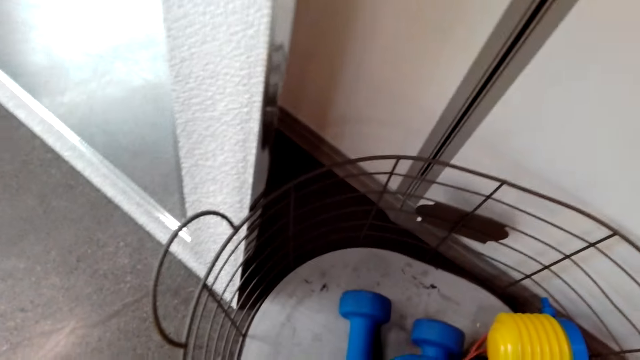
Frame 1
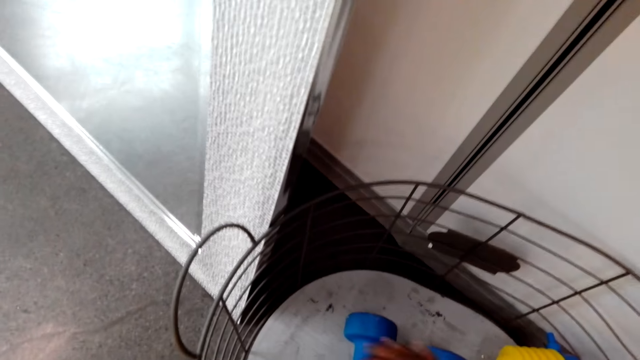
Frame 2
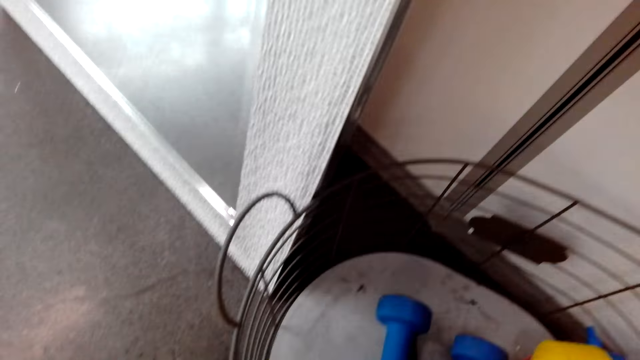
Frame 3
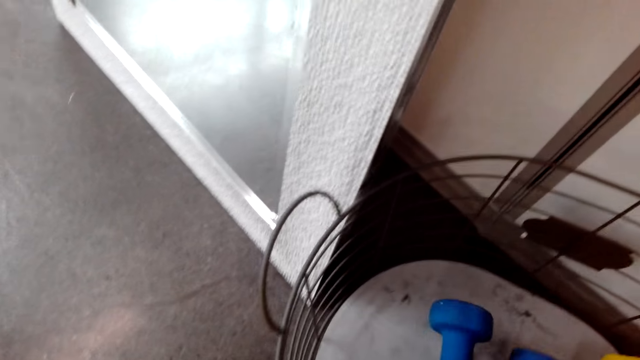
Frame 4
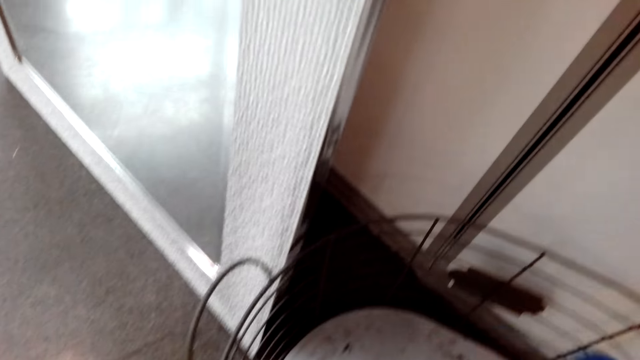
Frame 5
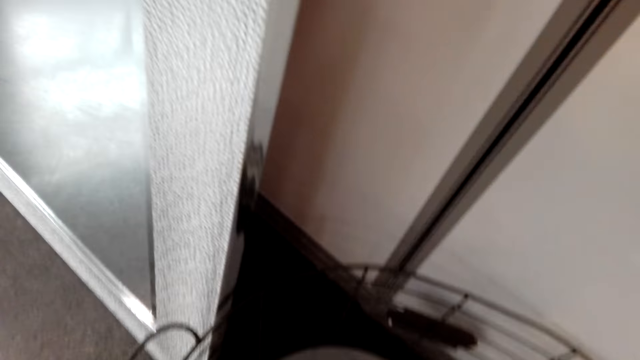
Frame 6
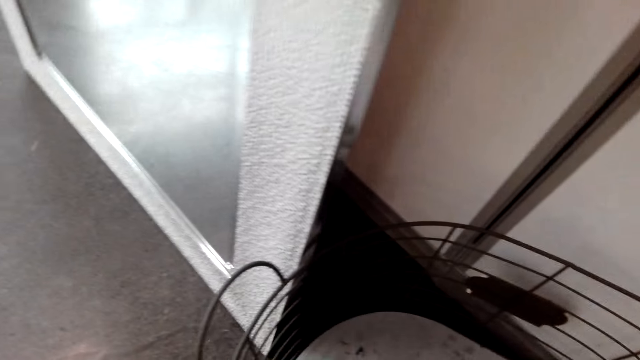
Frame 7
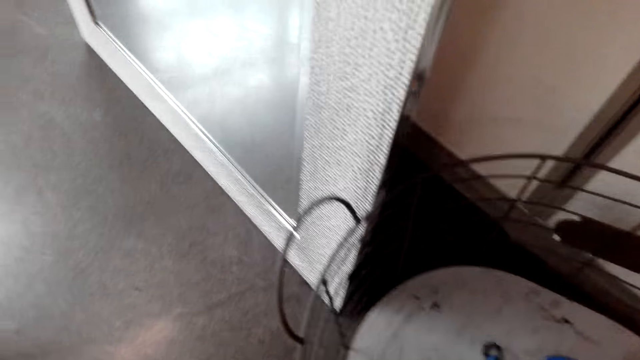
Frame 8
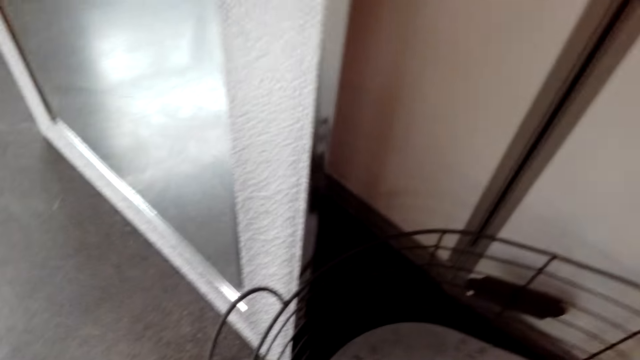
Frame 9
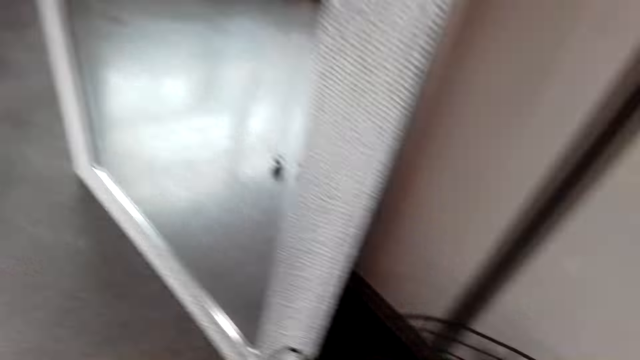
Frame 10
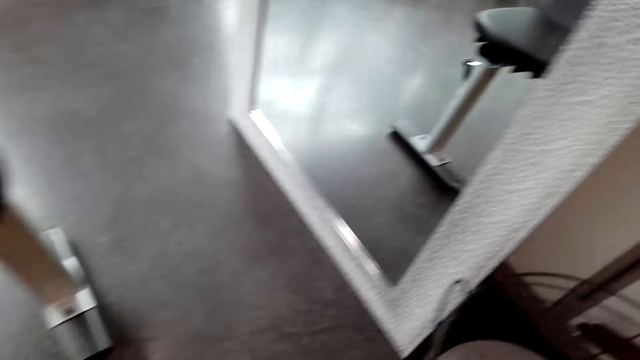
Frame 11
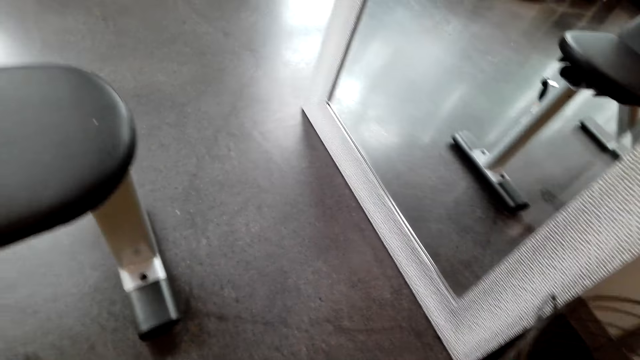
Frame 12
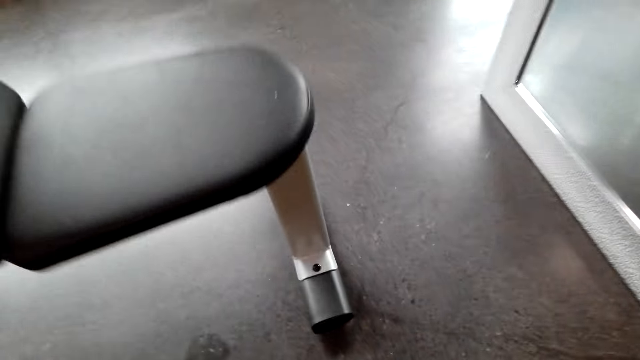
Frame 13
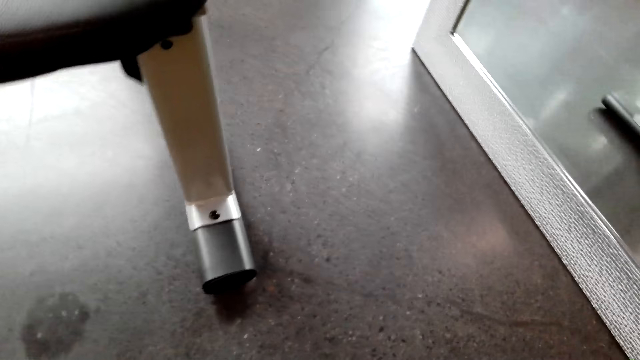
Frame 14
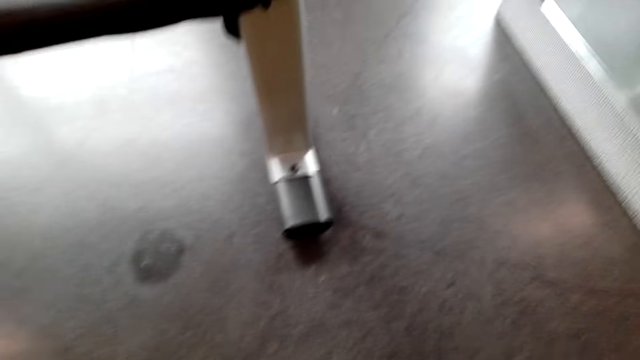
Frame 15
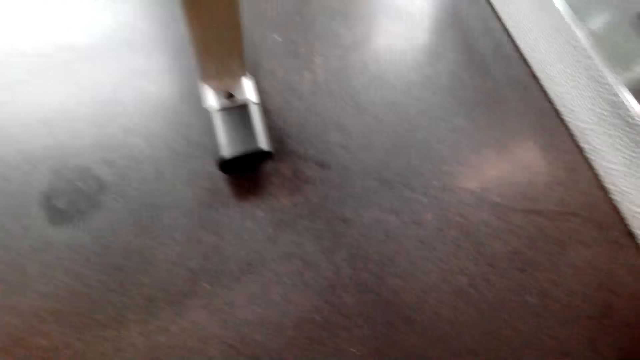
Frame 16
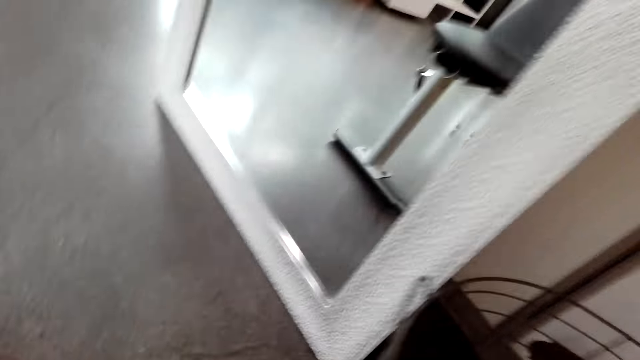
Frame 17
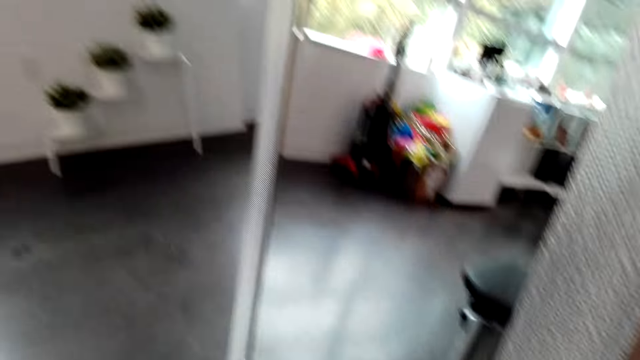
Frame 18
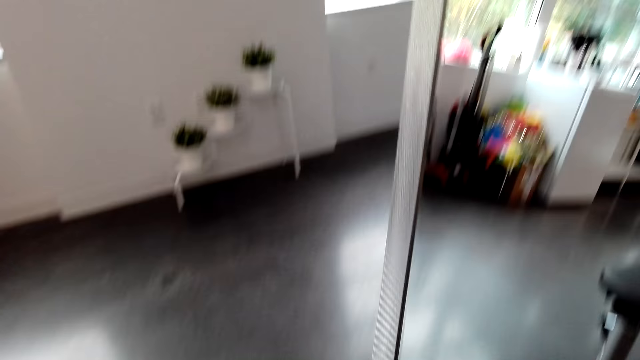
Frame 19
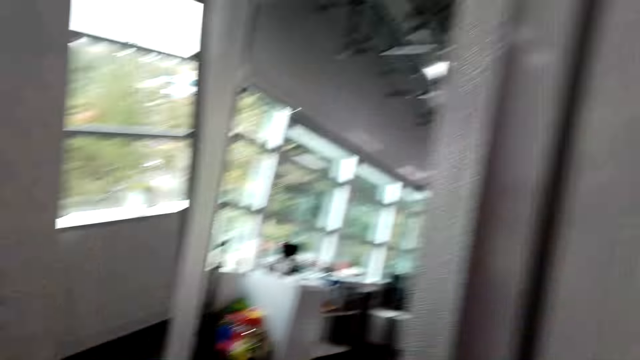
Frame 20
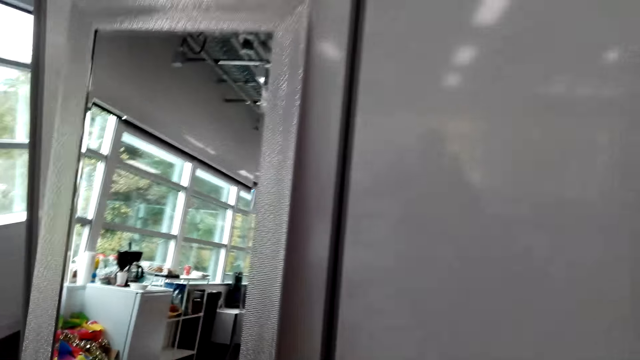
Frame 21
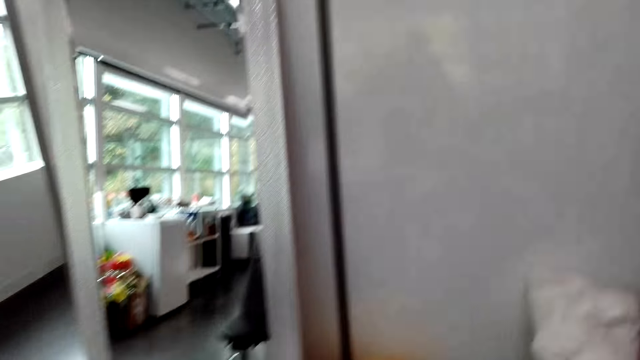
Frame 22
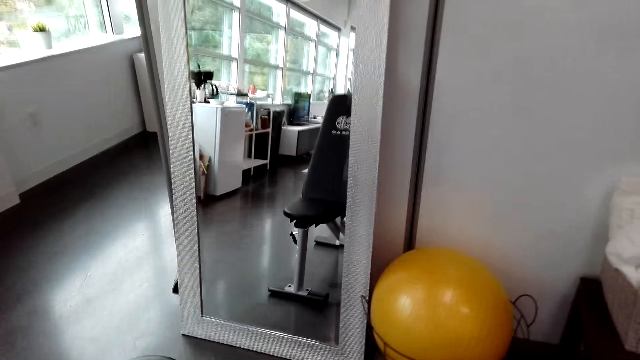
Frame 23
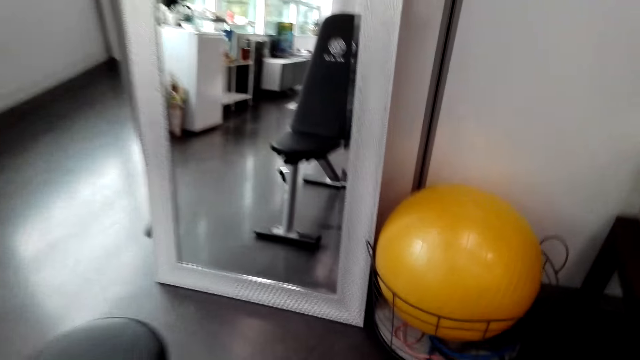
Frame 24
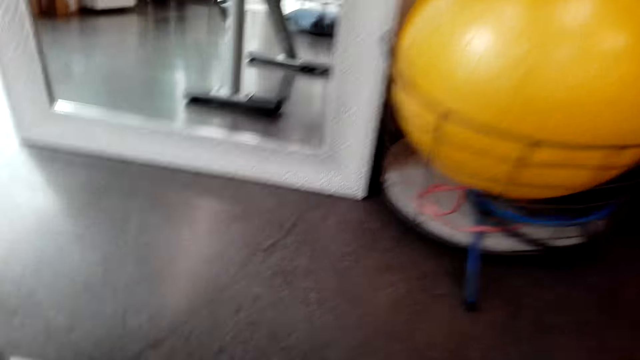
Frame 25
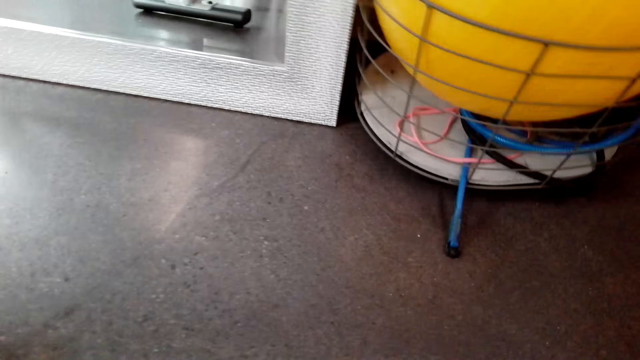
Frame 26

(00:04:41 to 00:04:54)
The camera wearer picks up the dumbbells. They stare at the mirror.

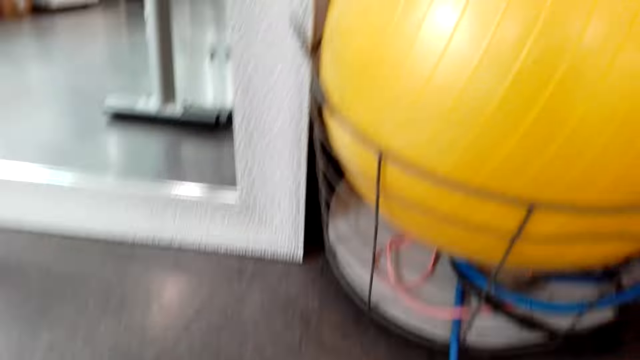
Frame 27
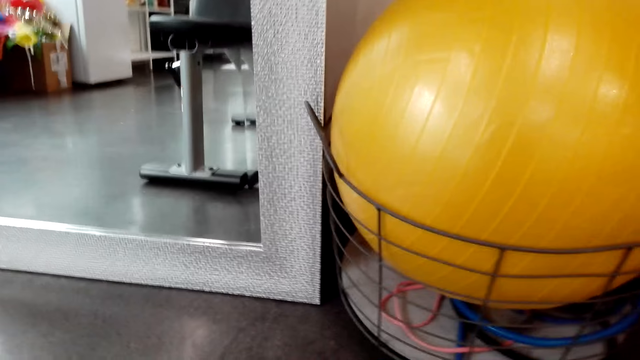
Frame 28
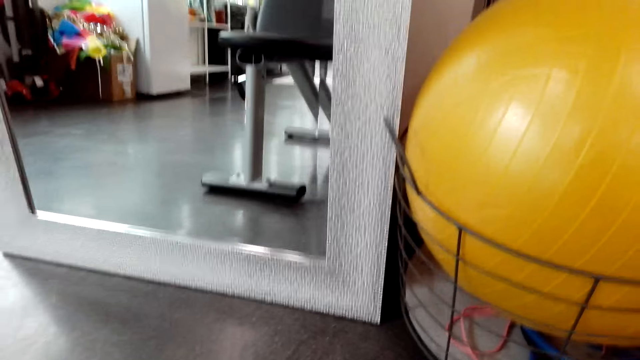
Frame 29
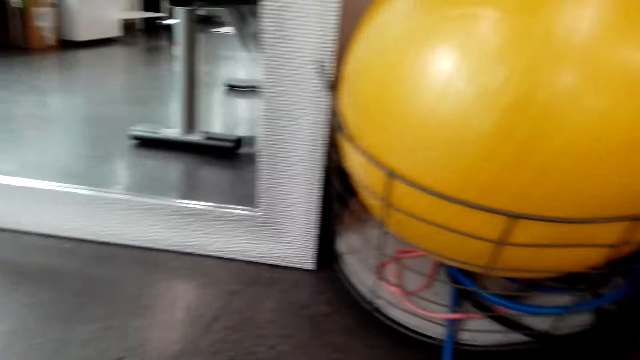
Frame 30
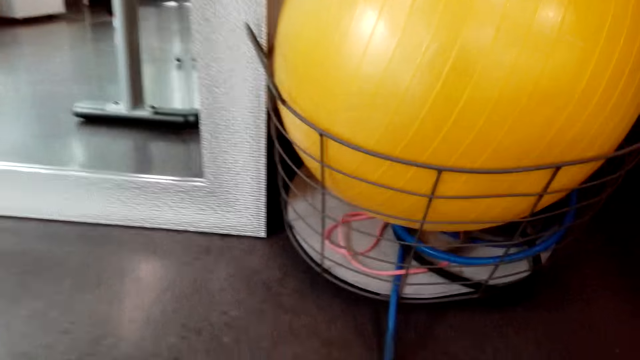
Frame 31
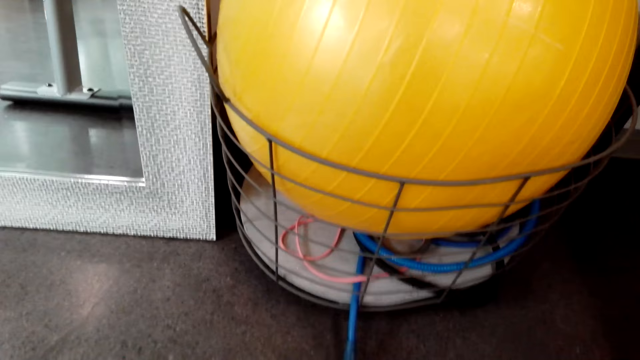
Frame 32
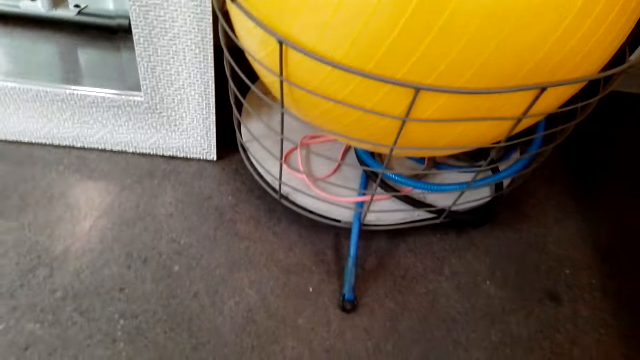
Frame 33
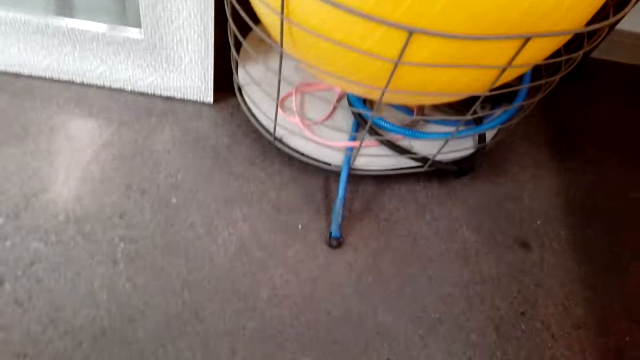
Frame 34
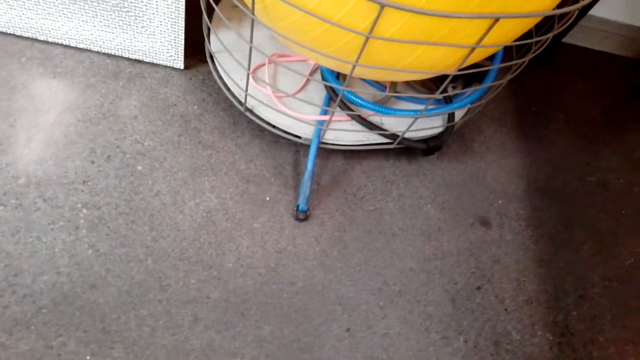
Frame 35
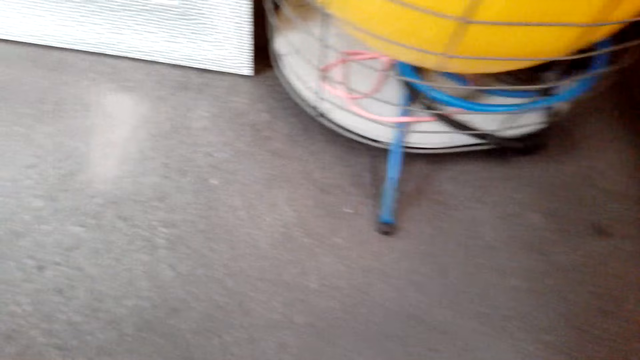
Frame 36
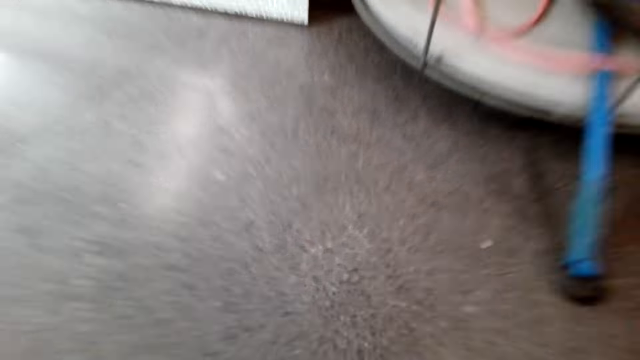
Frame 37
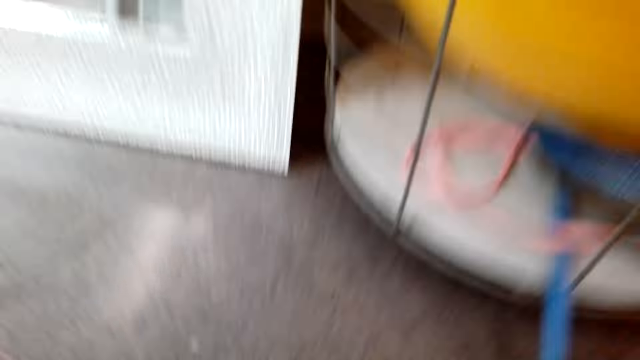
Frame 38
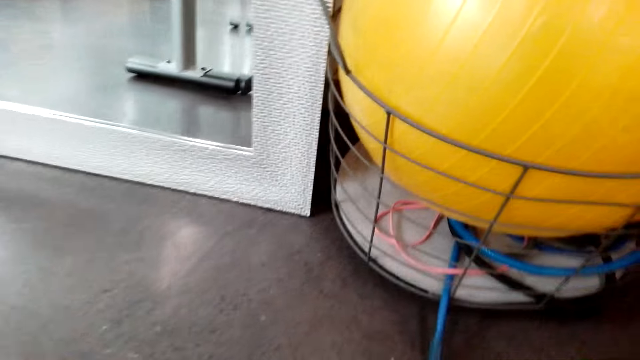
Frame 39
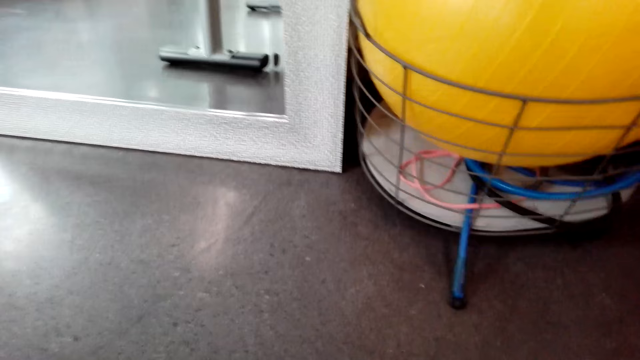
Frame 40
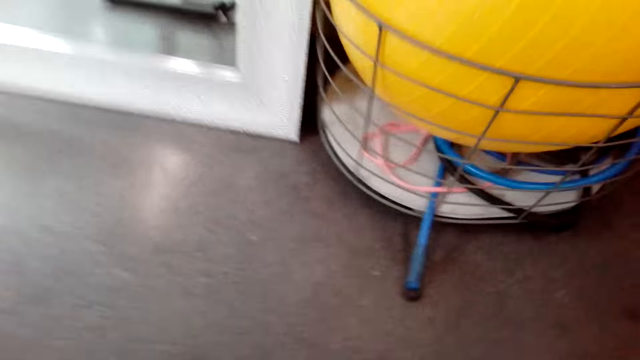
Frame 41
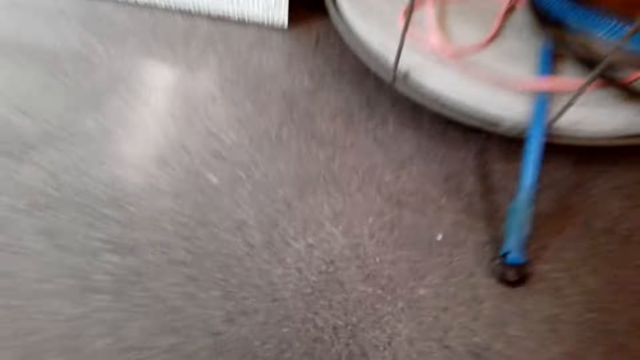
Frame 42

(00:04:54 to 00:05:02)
The camera wearer does some exercise.
